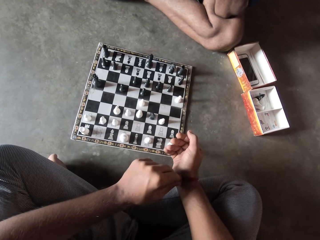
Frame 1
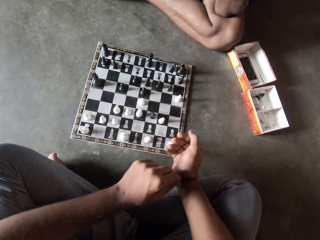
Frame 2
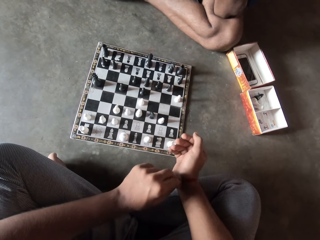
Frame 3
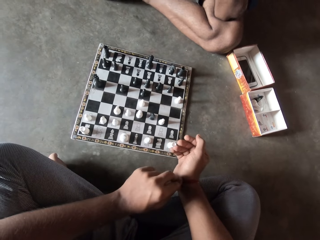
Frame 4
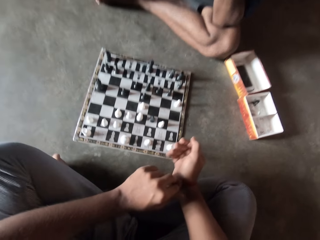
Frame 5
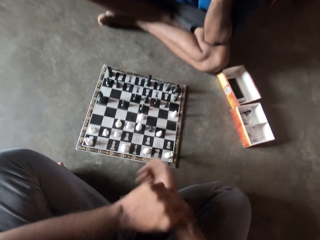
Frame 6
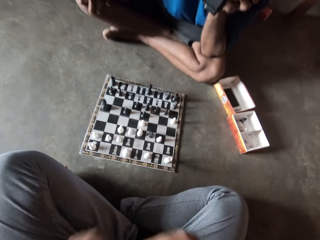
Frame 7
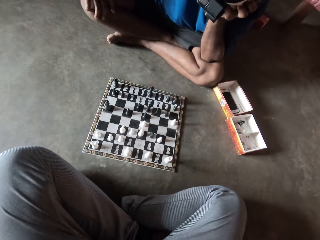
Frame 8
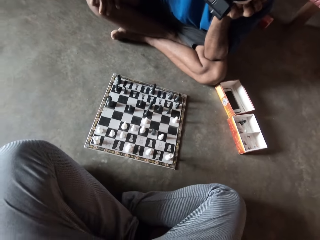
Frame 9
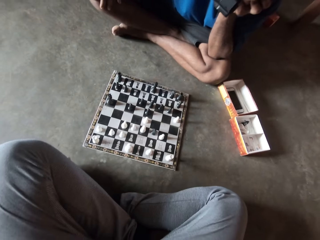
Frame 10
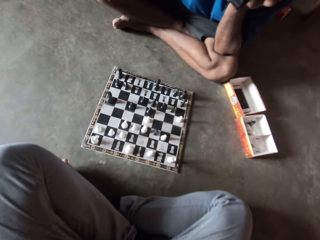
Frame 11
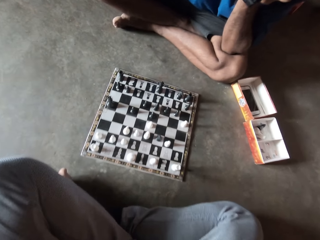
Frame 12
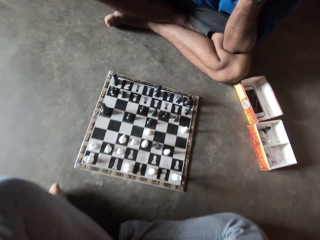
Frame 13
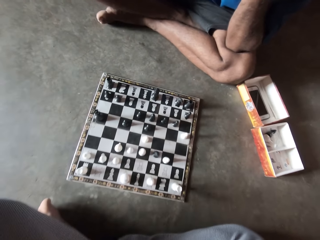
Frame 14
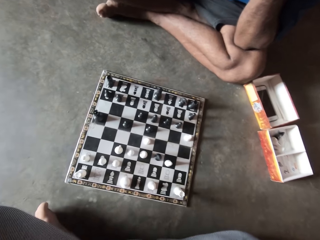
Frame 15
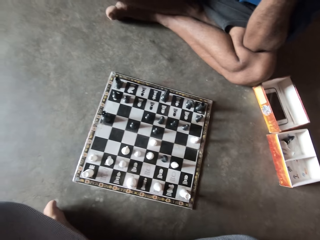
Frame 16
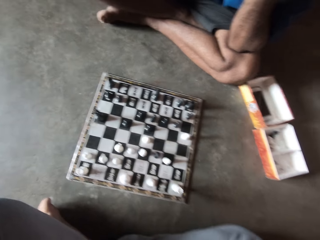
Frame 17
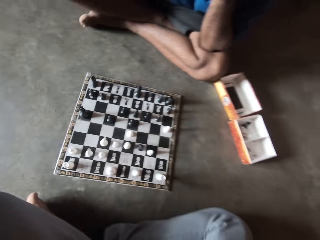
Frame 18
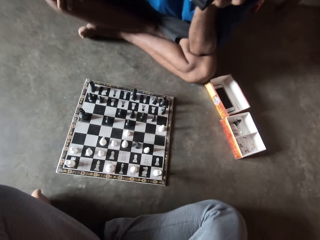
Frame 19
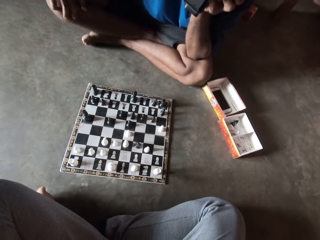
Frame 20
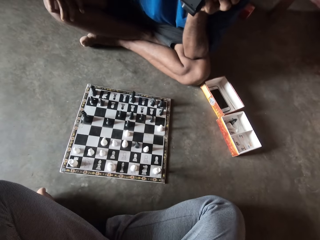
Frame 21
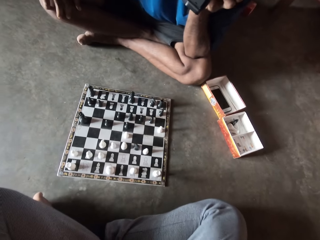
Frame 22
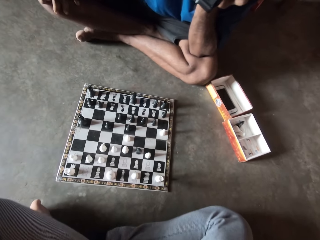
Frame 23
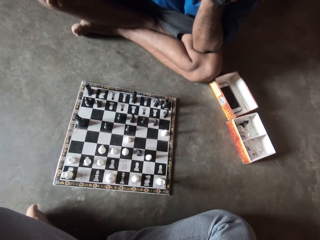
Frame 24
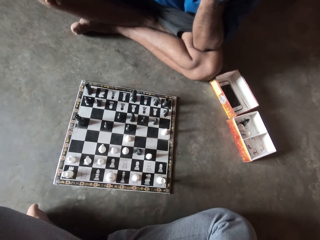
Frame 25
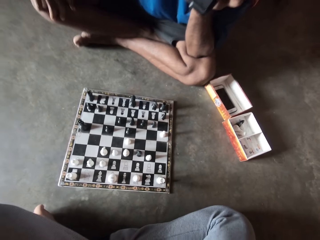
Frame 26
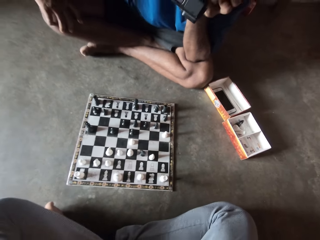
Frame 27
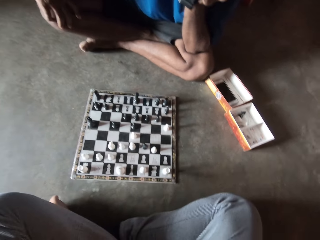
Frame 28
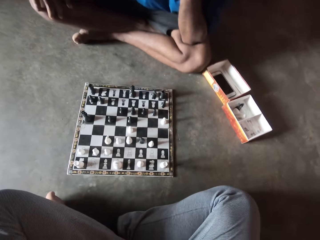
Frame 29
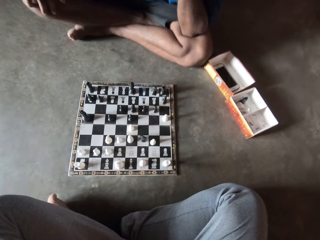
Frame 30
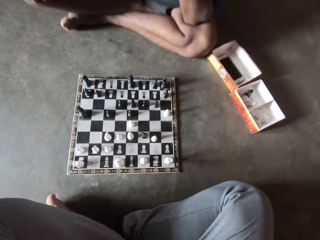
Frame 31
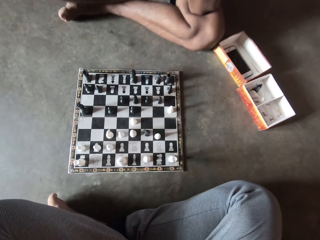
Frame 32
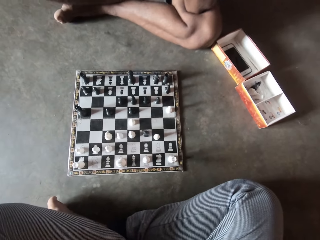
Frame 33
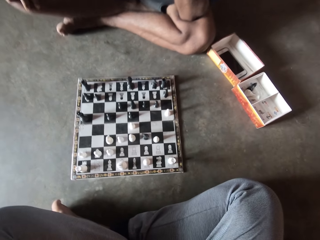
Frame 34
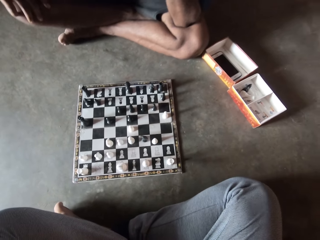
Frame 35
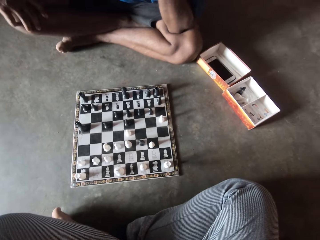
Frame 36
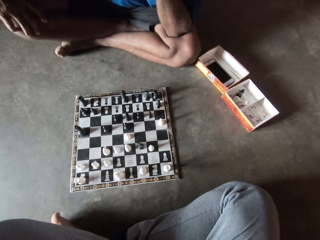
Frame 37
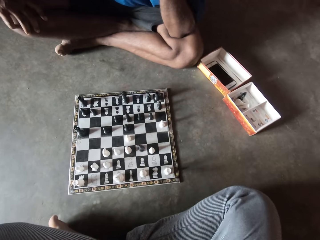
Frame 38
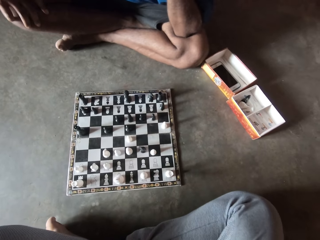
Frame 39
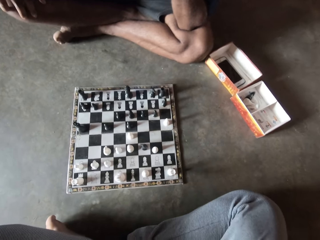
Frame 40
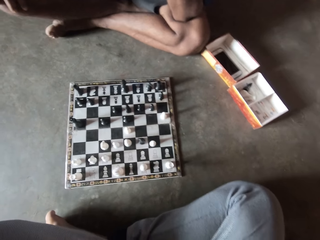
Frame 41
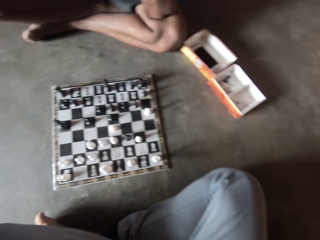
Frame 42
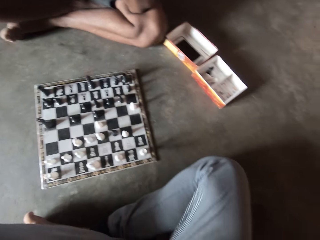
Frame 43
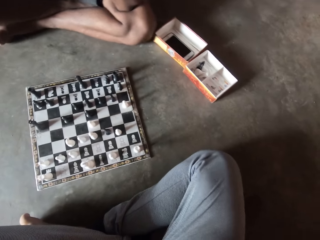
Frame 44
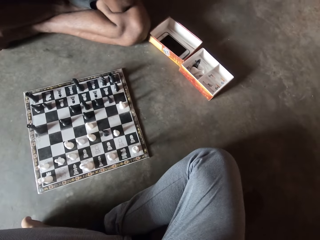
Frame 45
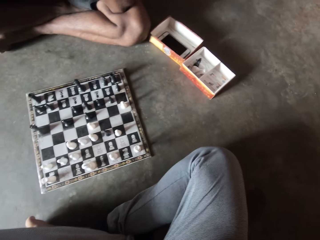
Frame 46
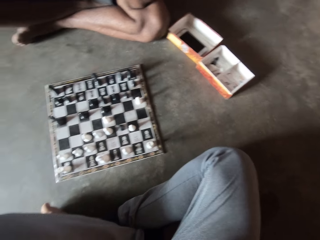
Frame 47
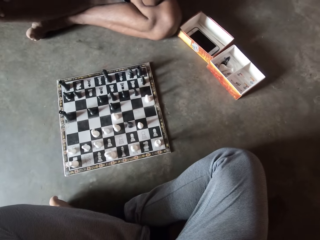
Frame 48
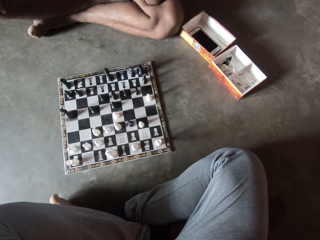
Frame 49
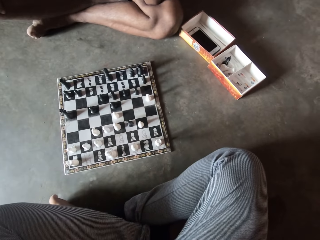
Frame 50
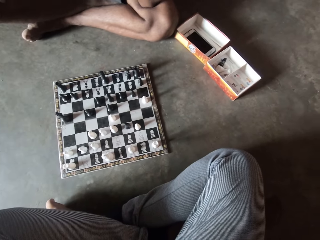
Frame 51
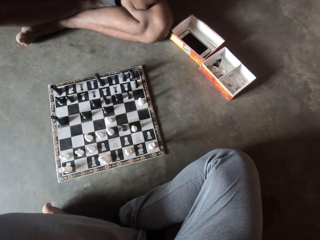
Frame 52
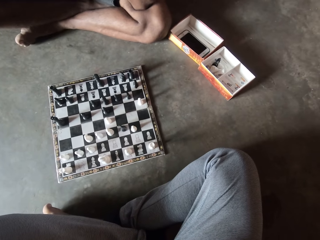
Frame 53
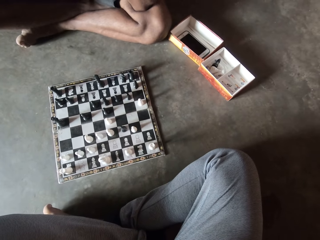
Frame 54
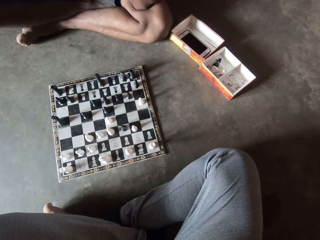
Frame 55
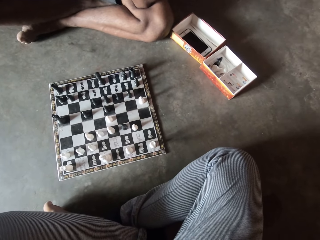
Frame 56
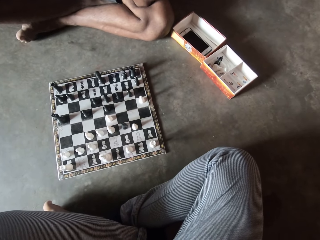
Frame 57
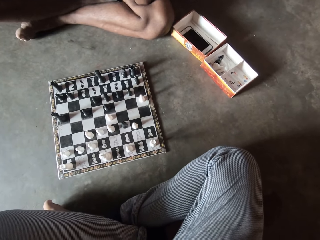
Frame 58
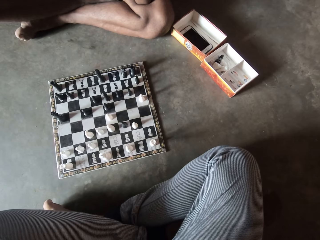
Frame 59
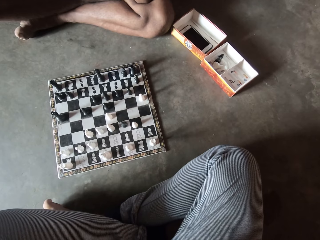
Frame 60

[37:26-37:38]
The camera wearer folds his two hands together.

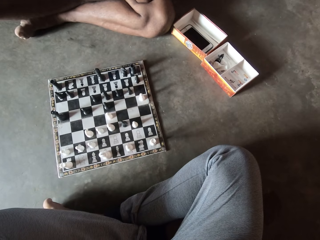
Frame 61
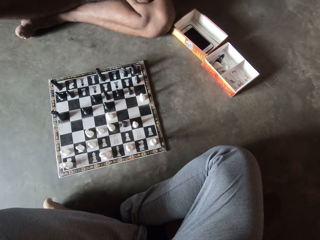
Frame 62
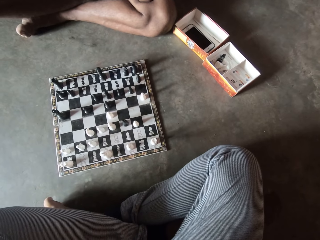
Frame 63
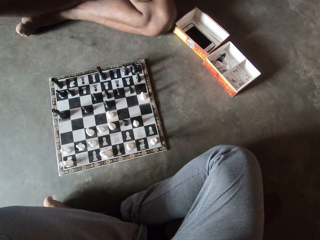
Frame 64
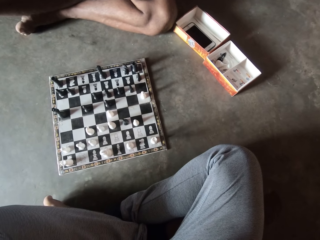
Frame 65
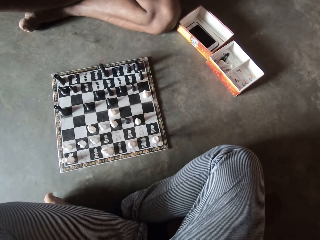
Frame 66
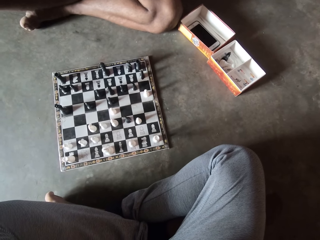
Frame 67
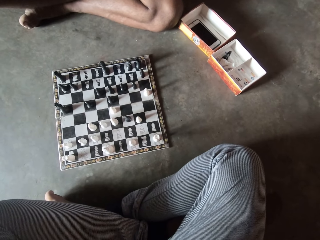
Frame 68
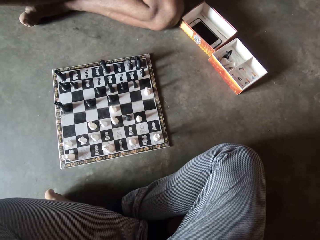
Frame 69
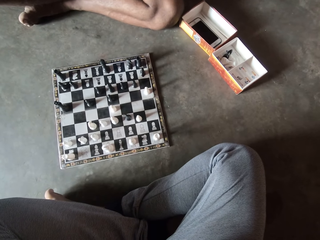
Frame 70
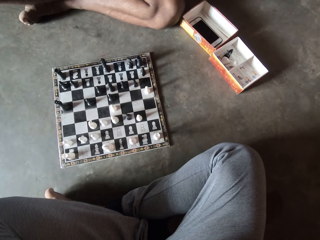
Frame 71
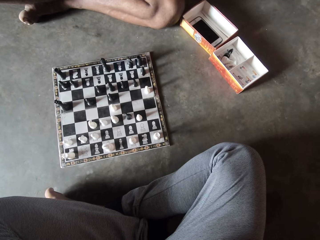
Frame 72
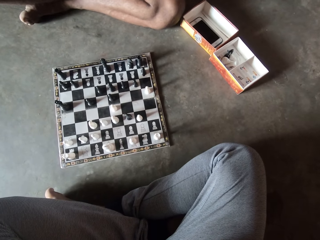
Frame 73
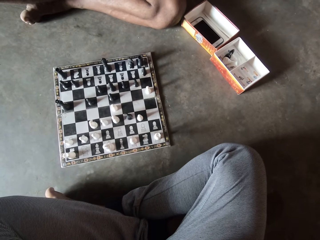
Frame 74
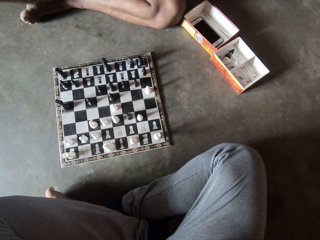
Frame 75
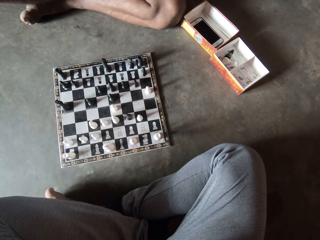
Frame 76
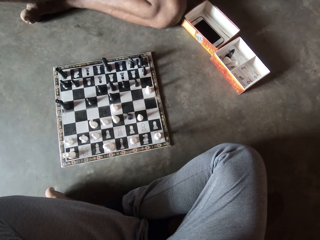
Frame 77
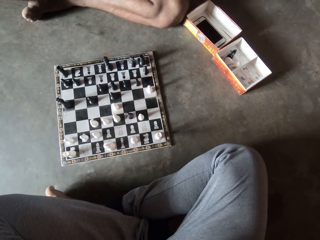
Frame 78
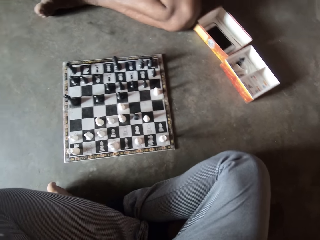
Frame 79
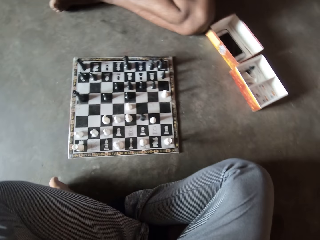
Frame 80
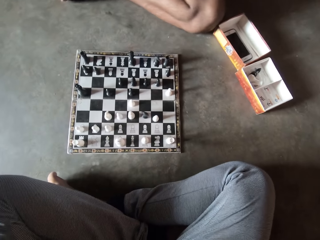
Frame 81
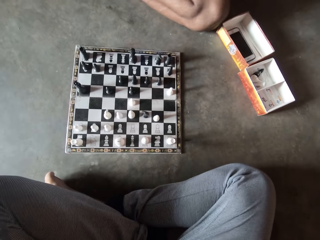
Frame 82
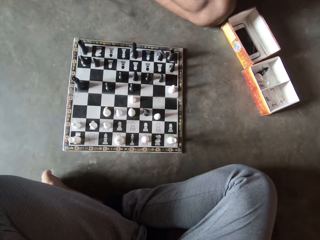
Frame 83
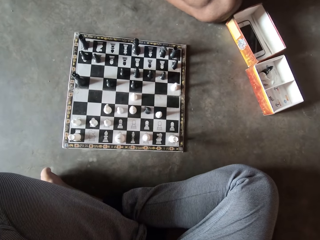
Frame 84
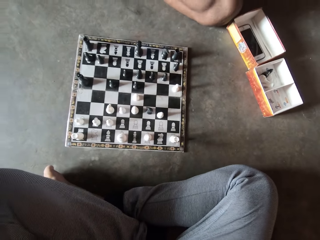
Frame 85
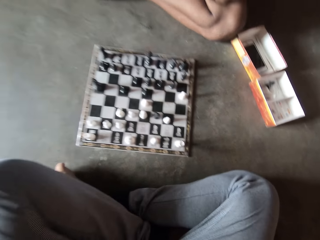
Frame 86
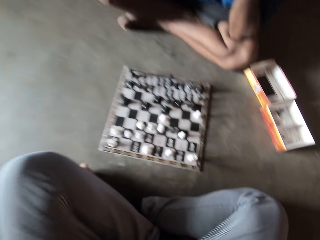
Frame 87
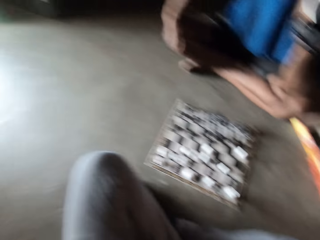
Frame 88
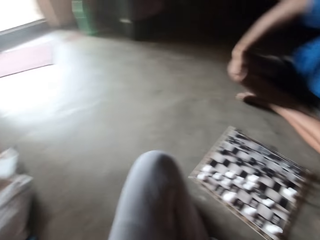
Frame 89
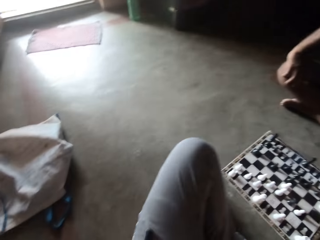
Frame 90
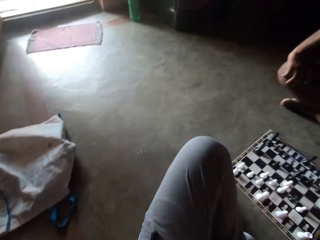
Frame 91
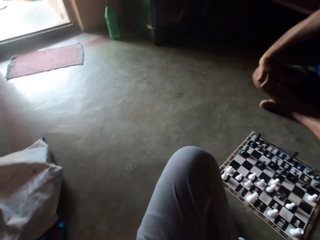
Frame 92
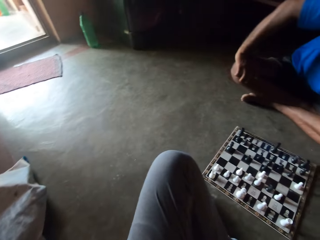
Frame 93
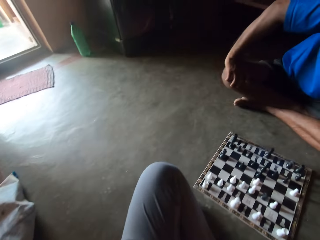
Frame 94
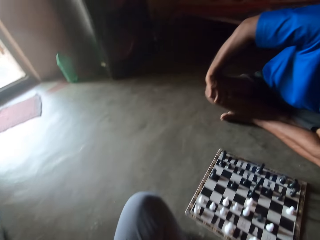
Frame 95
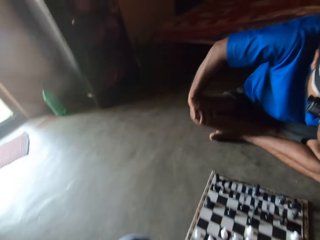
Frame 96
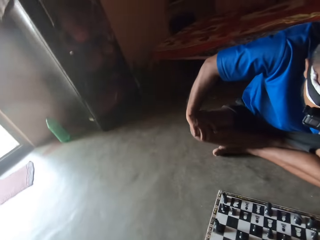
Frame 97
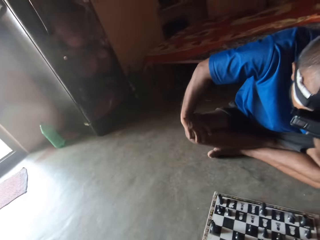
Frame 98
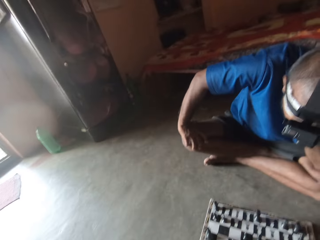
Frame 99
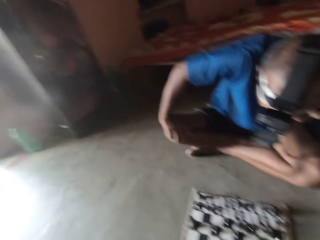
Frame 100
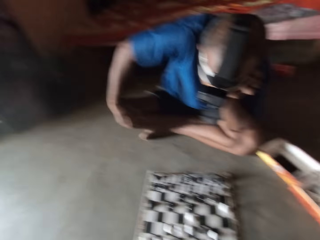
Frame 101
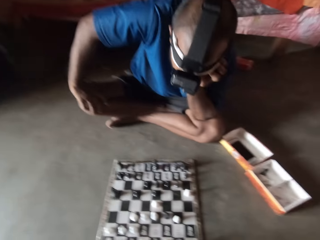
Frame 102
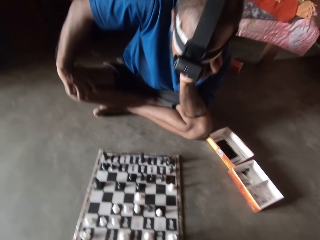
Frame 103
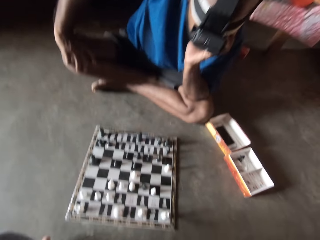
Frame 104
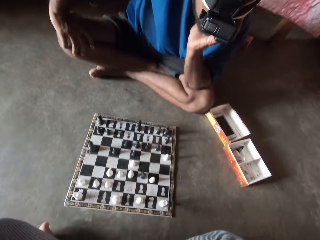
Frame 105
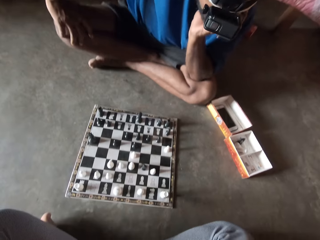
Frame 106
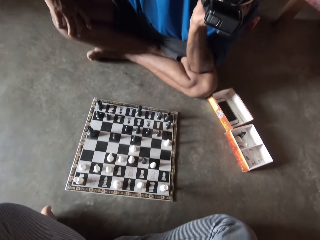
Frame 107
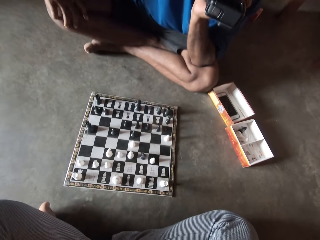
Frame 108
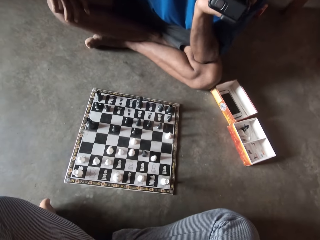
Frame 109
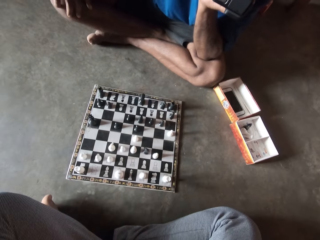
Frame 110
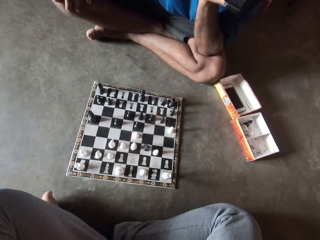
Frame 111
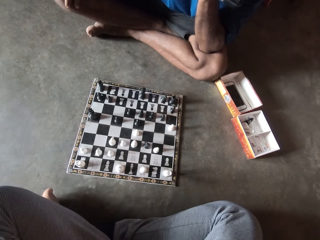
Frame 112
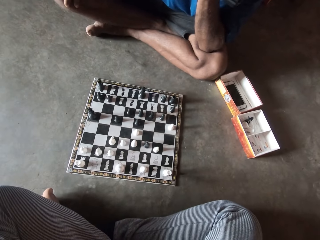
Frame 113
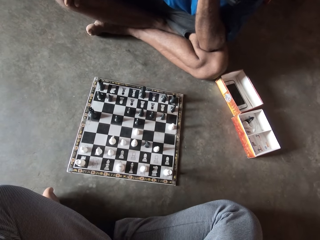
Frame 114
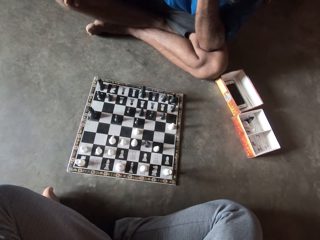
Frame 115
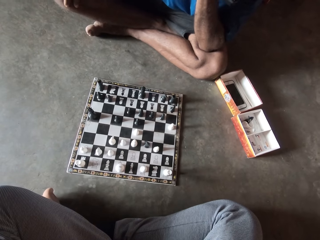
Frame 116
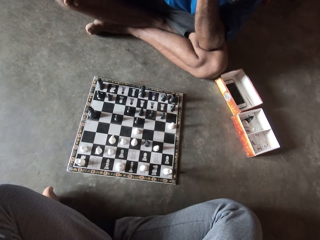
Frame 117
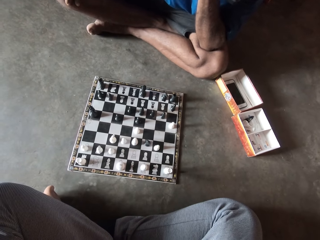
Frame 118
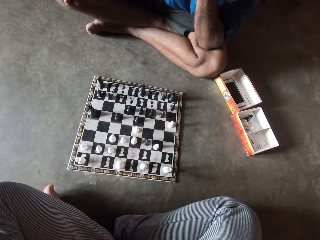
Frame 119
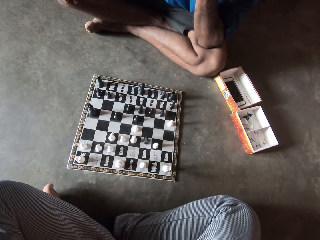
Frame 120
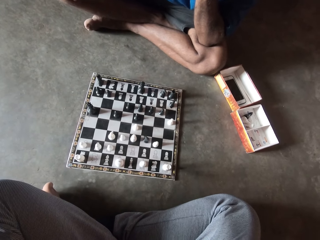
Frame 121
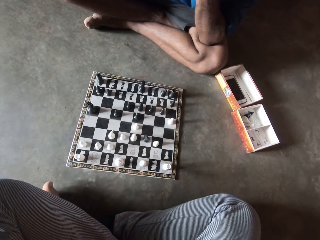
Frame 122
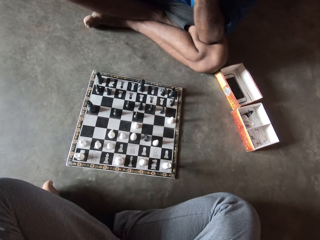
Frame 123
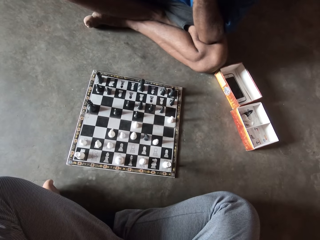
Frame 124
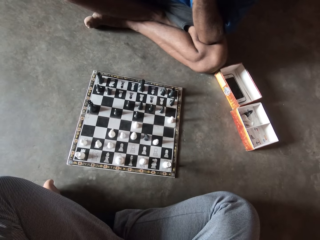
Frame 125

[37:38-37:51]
A man holds his chin.
